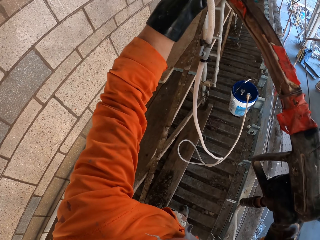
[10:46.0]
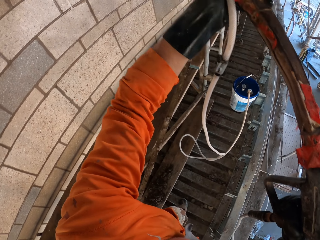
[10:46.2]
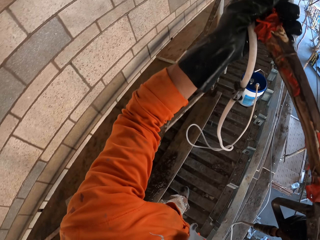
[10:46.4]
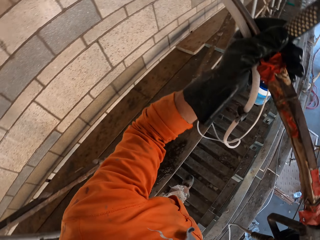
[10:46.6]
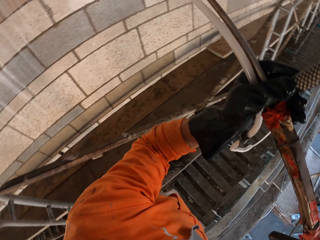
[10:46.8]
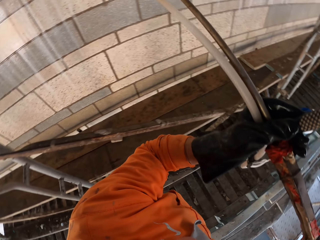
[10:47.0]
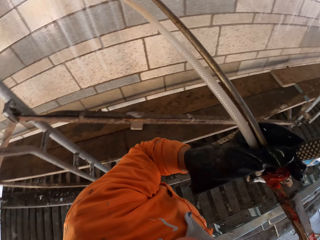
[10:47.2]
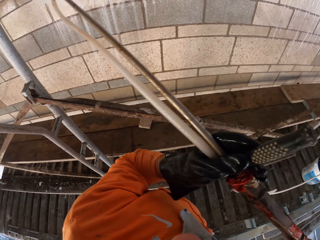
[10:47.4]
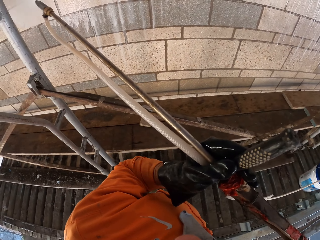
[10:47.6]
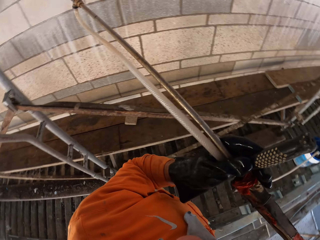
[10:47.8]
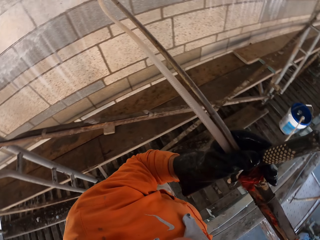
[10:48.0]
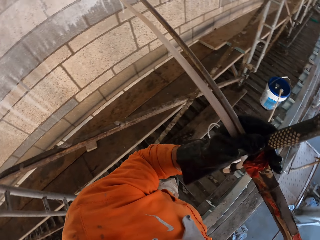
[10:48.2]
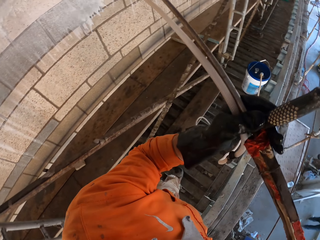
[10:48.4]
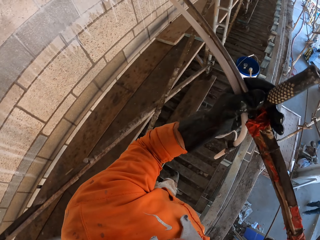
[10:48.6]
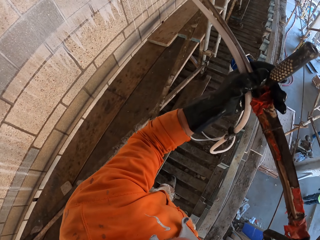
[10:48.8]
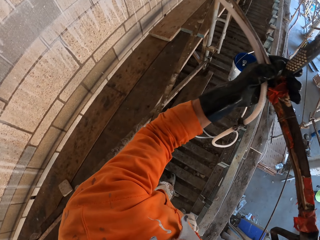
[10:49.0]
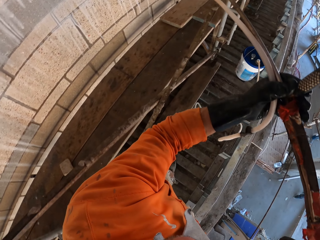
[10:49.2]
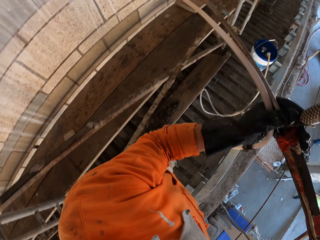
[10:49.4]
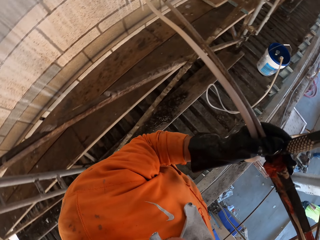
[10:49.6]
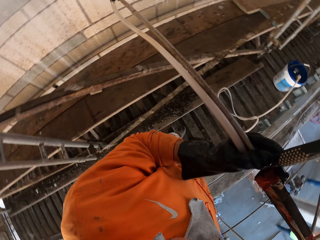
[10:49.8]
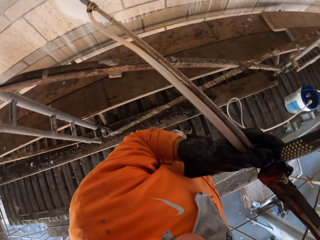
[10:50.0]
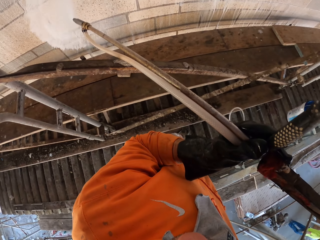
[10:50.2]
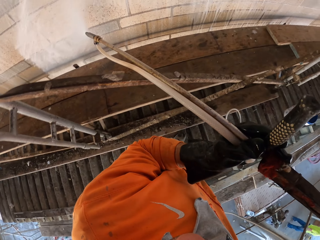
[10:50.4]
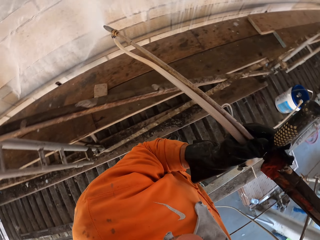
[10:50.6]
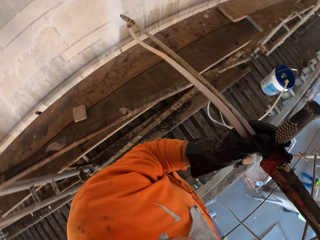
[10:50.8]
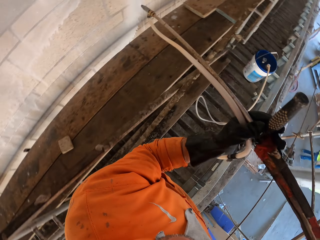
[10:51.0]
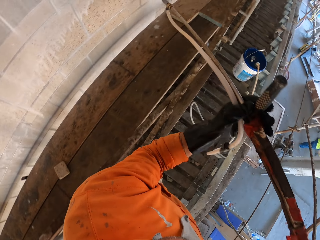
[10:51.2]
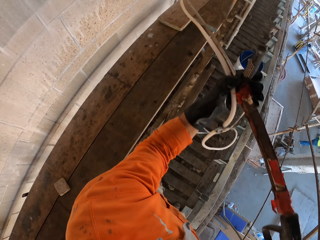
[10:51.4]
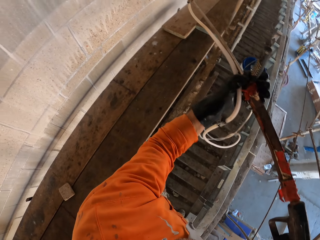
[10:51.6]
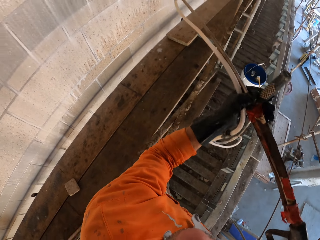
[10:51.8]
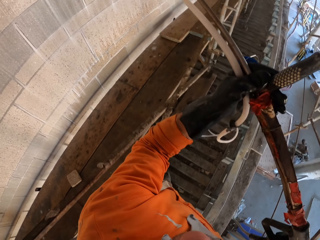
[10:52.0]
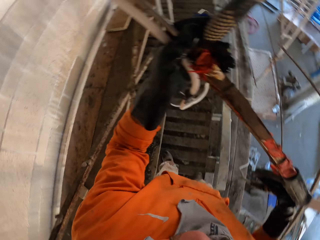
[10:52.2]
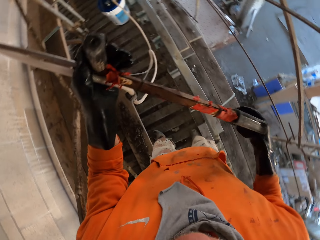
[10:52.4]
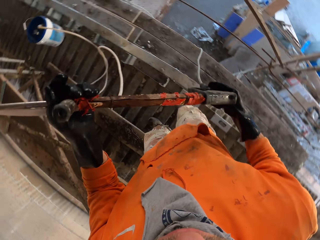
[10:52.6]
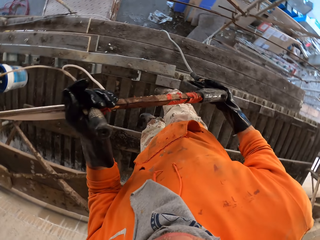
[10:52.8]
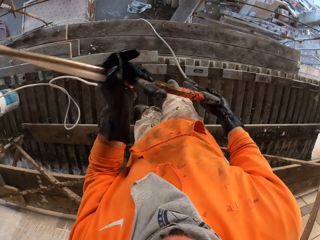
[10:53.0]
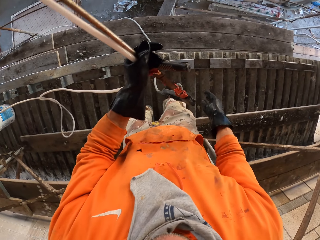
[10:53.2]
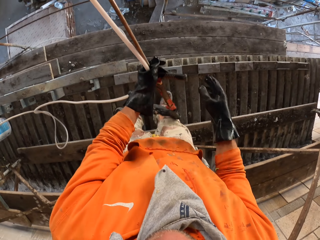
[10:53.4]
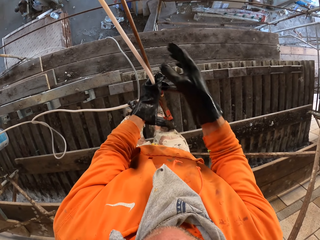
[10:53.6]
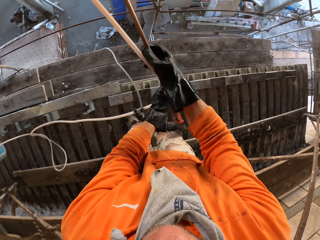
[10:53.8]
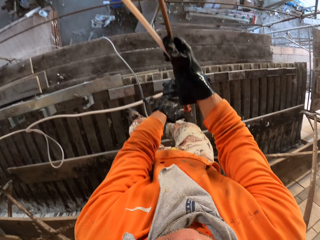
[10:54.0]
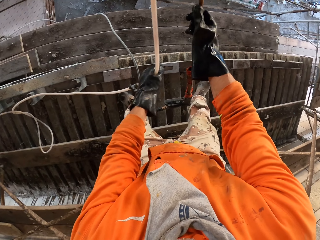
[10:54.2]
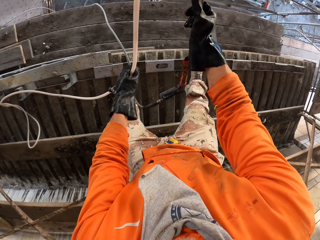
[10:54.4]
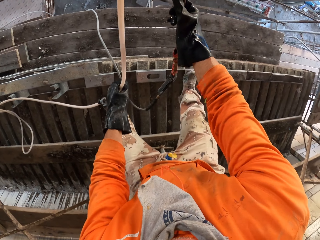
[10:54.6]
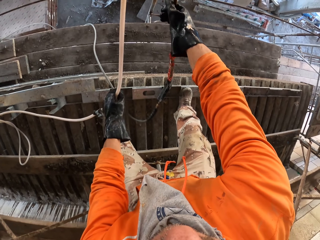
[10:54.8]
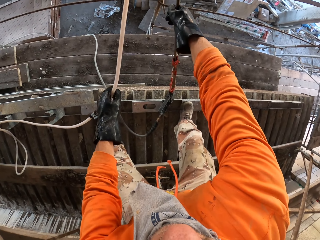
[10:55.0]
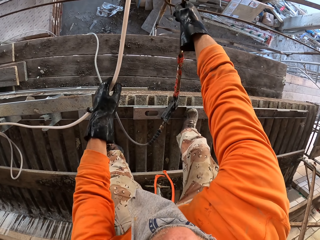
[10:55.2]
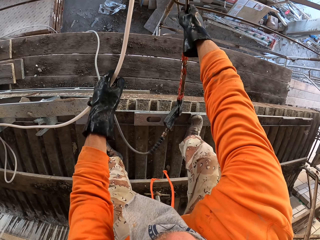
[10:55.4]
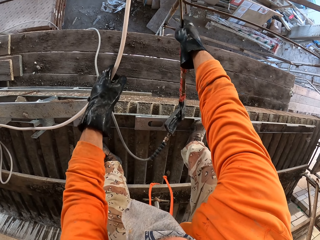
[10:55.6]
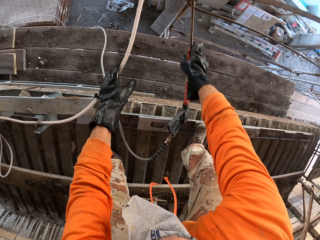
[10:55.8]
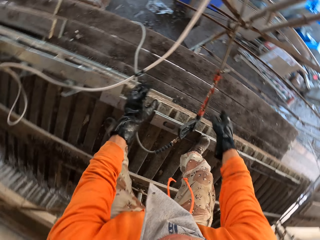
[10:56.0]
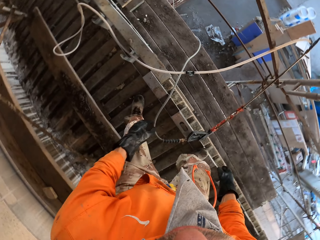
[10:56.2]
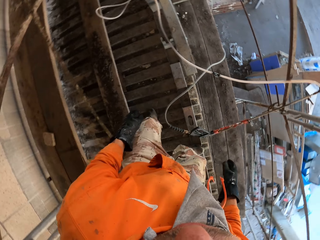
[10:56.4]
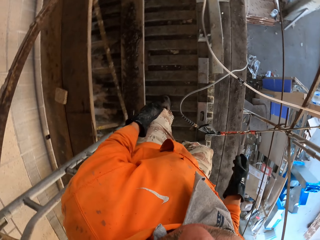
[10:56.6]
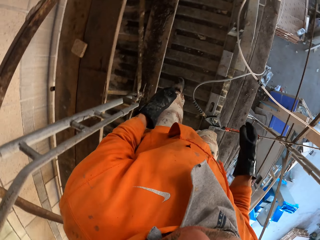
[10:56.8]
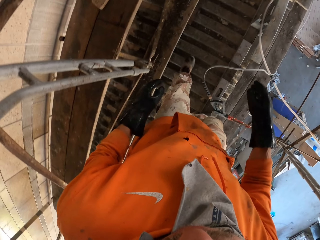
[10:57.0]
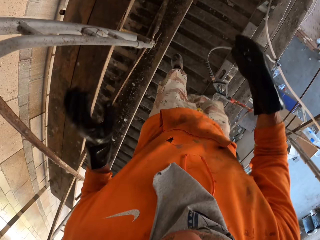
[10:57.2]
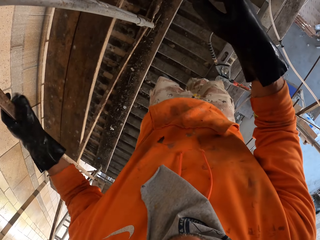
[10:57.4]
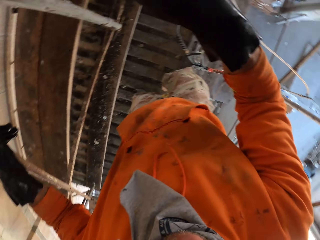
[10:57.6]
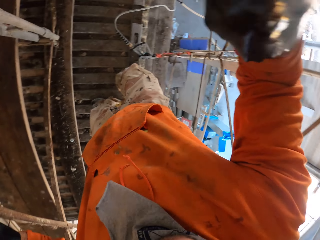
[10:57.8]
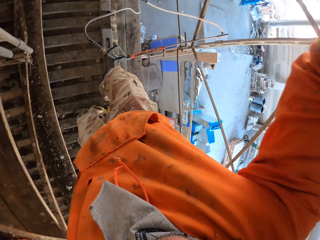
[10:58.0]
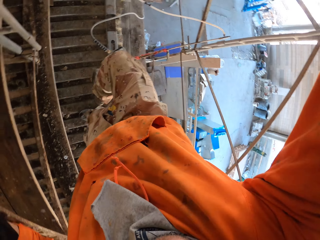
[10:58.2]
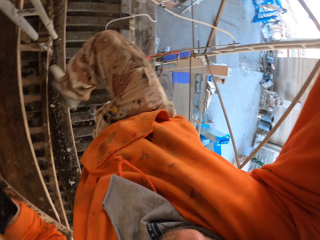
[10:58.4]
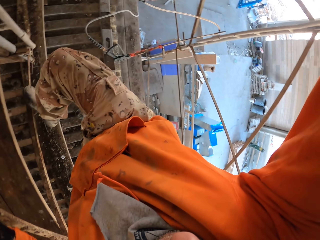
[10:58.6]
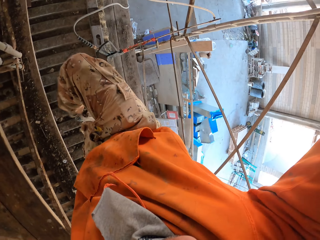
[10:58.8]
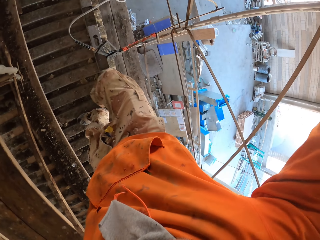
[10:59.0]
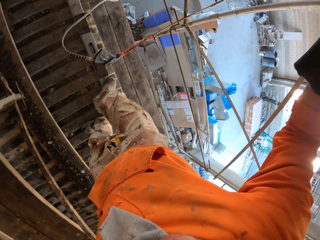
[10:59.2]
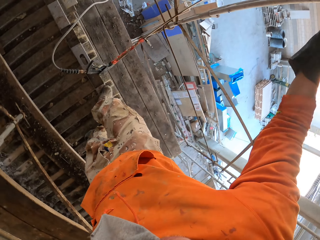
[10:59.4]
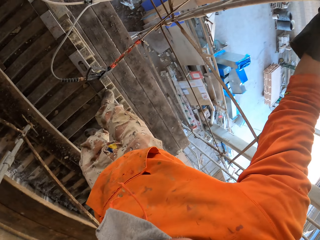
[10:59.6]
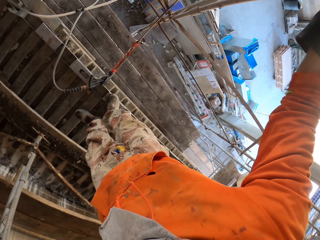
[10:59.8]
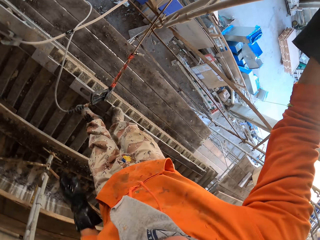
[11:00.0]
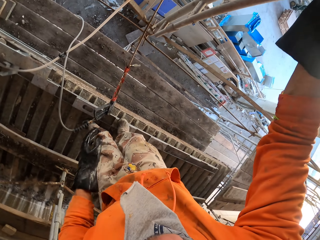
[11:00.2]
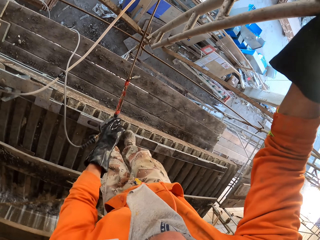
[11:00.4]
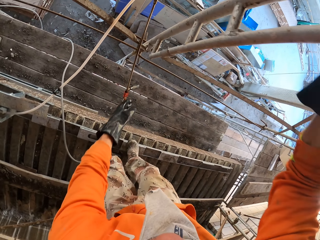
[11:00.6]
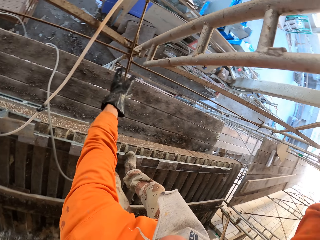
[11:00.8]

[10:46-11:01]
The camera wearer turns the pressure gun on in the hands. They put the pressure gun on the scaffold. They turn on the scaffold. They pause the sprayer. They hold the scaffold. They move the leg on the scaffold.

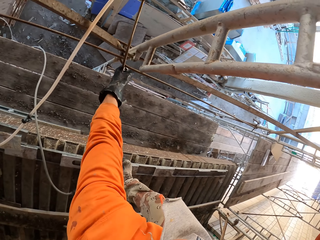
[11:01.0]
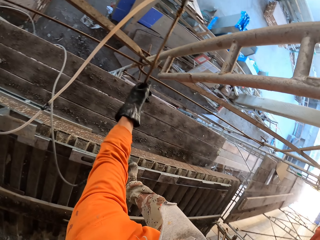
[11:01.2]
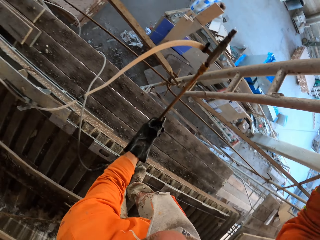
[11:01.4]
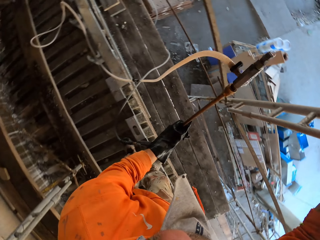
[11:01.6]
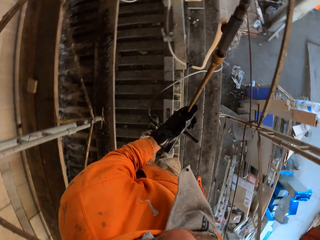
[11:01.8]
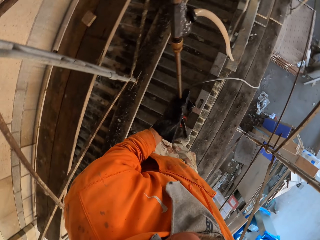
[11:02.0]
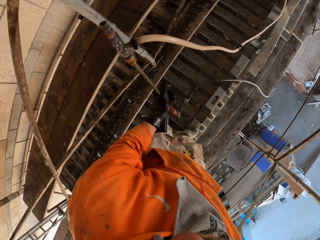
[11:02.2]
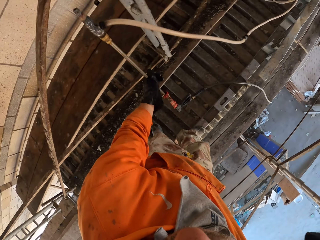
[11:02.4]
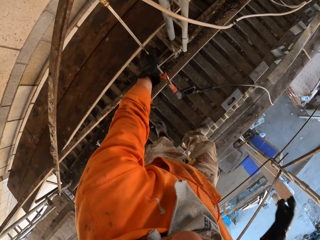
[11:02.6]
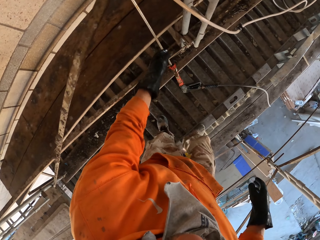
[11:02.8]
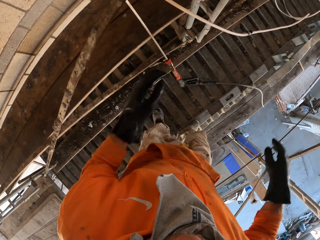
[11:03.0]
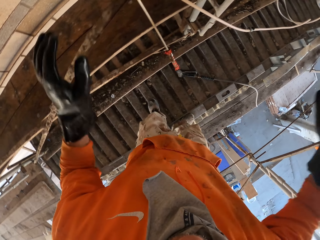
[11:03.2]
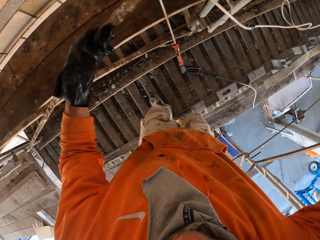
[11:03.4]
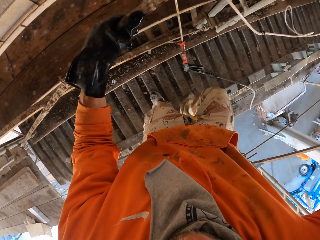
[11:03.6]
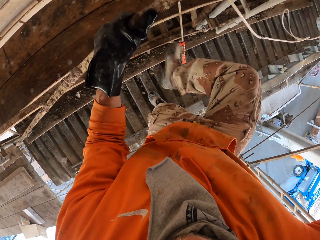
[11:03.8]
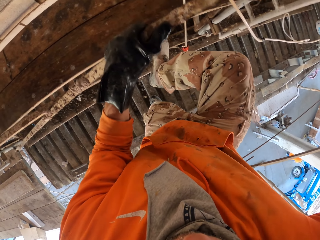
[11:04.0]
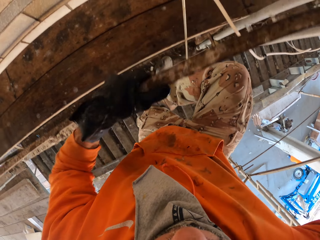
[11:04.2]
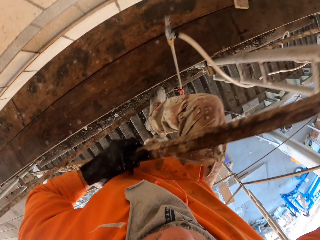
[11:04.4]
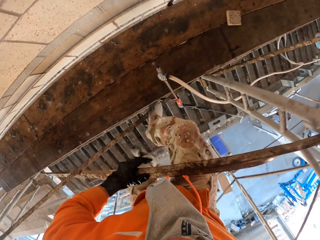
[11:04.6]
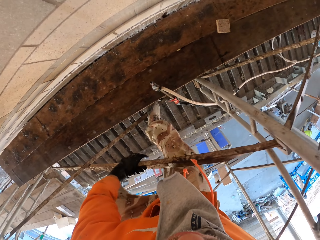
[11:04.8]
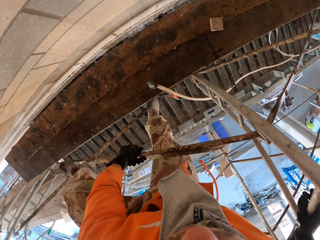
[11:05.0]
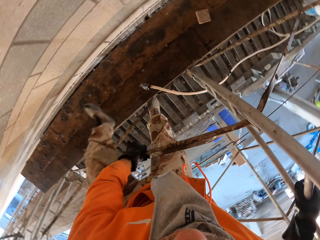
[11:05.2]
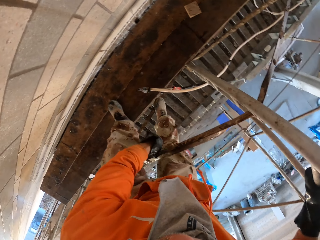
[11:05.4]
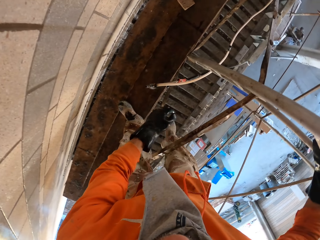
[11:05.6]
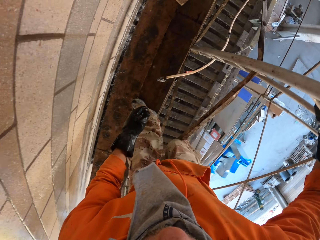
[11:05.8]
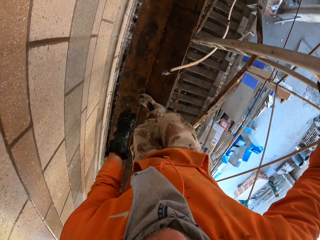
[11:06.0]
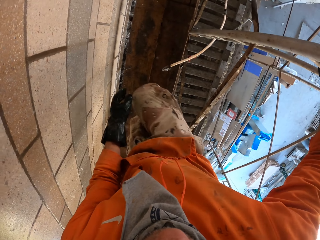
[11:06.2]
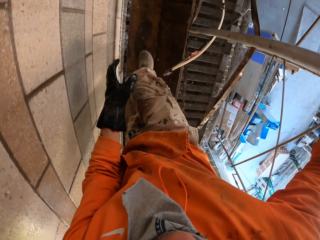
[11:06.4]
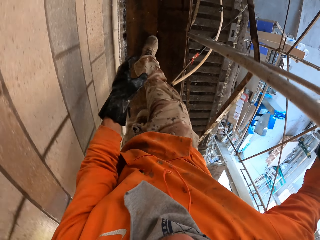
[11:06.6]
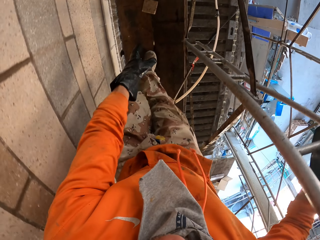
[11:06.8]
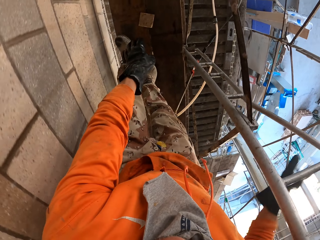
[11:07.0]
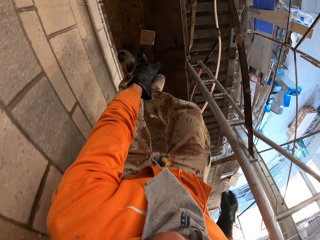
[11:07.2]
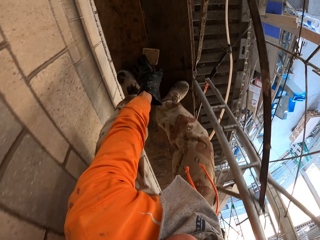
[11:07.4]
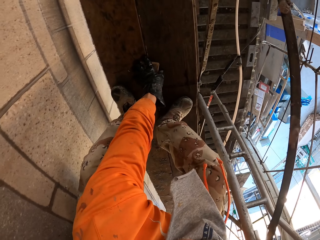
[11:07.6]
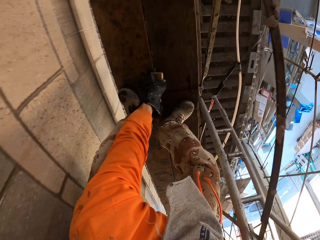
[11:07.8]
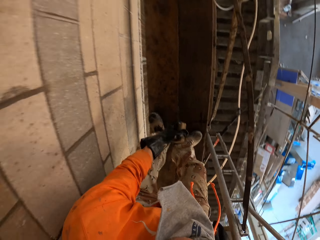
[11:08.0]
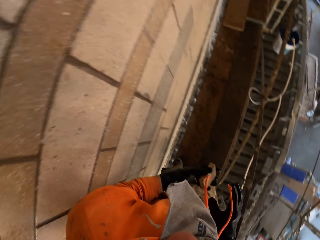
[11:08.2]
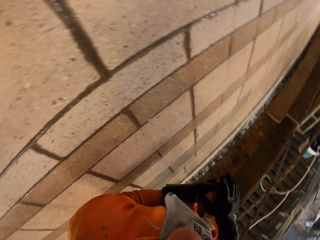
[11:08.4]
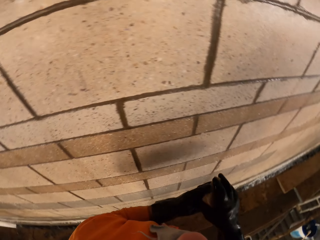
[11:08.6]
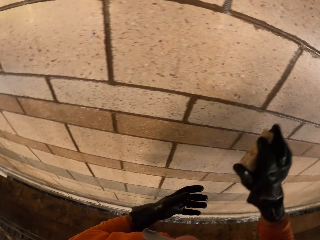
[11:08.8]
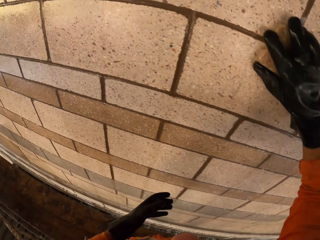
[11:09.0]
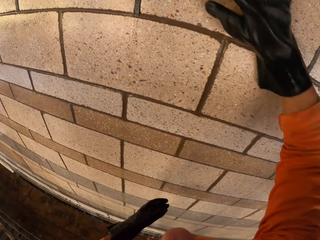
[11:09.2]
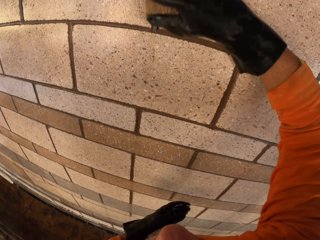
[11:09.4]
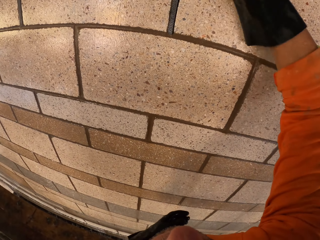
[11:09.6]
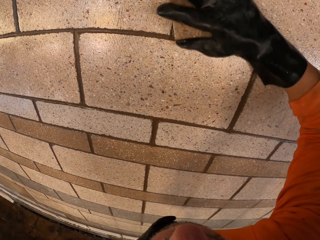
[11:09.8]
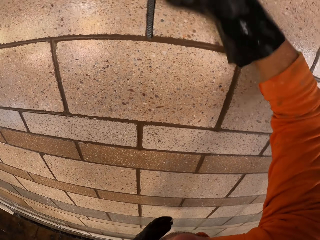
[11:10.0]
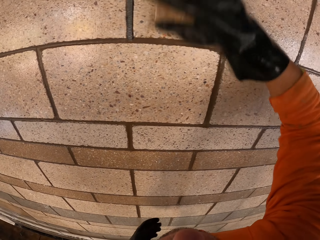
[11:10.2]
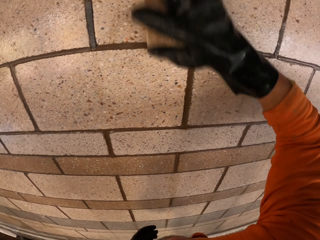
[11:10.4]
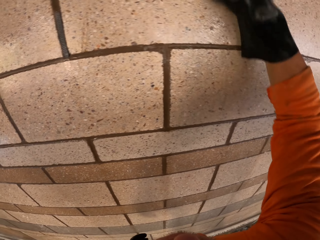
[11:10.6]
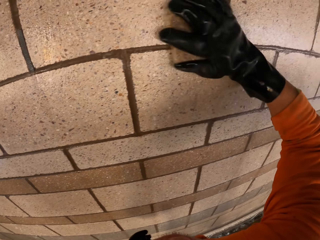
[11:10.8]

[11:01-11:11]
The camera wearer takes the pressure gun. They put the pressure gun on the scaffold. They hold the sprayer pipe. They hold the scaffold. They climb the scaffold. They walk at the construction site. They pick up a sponge. They take the sponge from the left hand. They scrub the wall with the sponge with the right hand.
